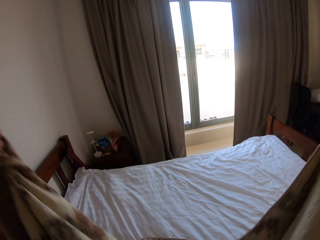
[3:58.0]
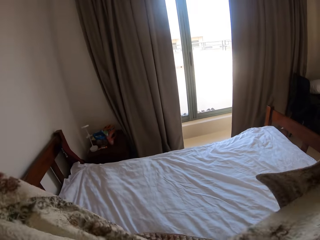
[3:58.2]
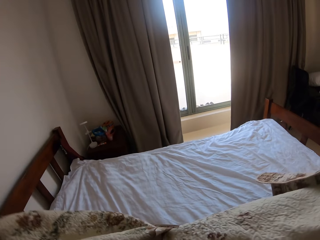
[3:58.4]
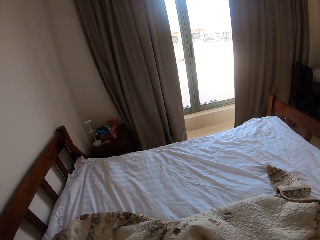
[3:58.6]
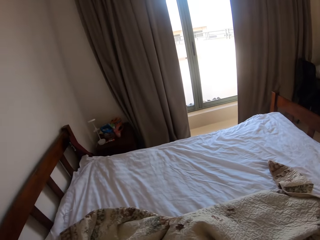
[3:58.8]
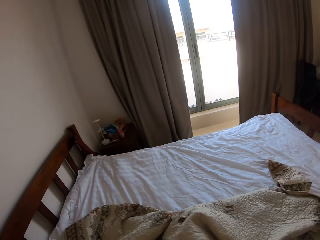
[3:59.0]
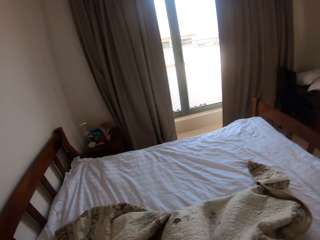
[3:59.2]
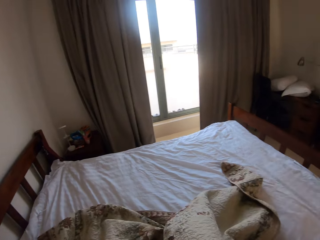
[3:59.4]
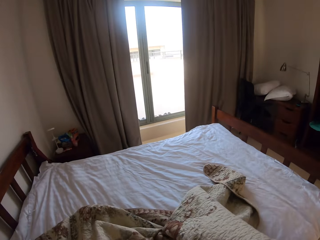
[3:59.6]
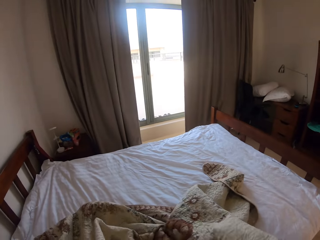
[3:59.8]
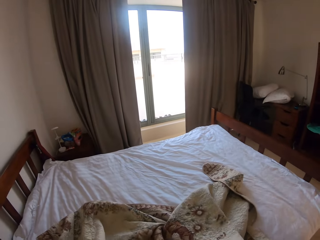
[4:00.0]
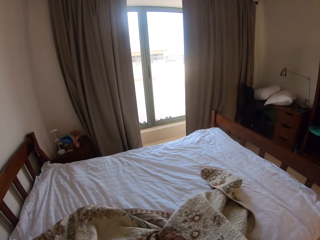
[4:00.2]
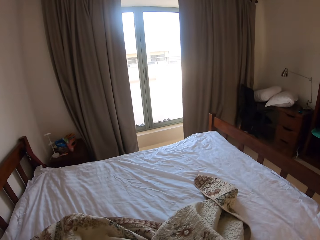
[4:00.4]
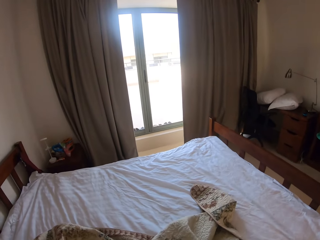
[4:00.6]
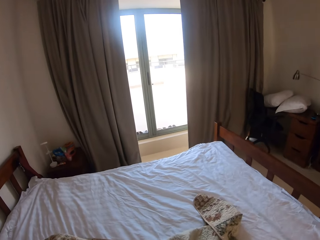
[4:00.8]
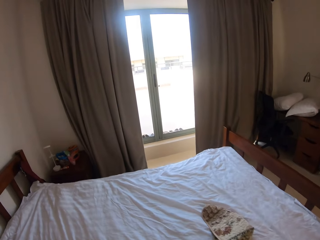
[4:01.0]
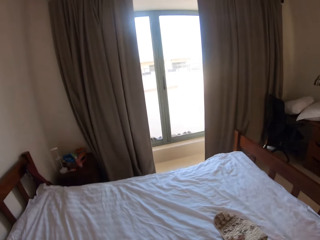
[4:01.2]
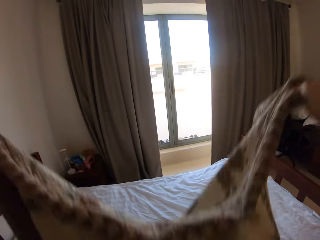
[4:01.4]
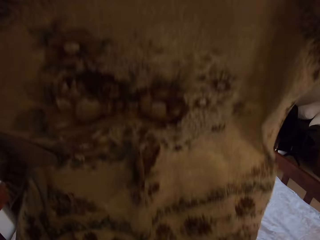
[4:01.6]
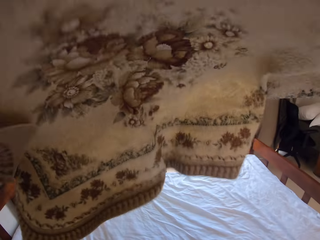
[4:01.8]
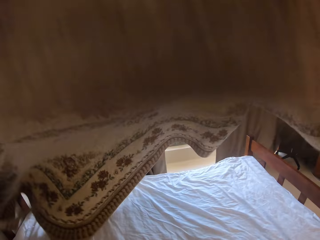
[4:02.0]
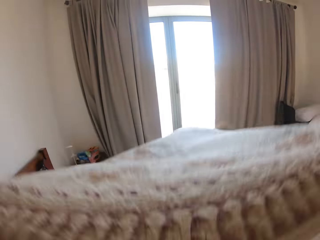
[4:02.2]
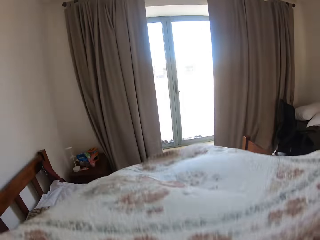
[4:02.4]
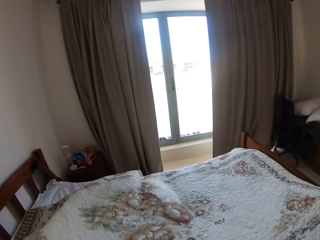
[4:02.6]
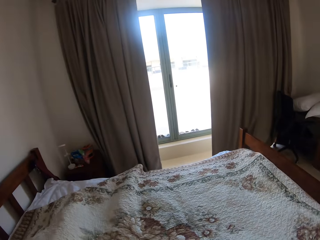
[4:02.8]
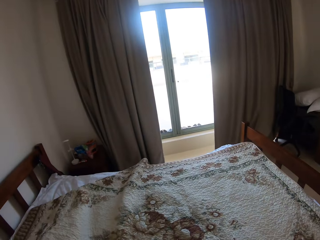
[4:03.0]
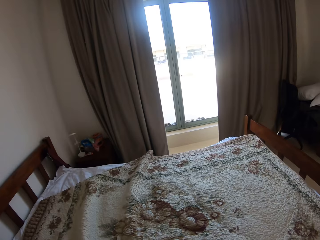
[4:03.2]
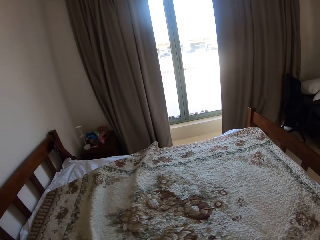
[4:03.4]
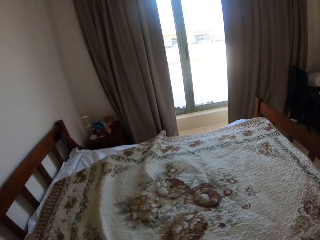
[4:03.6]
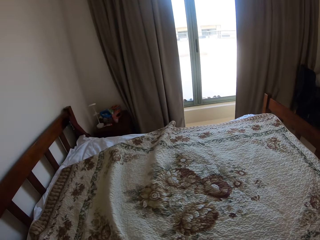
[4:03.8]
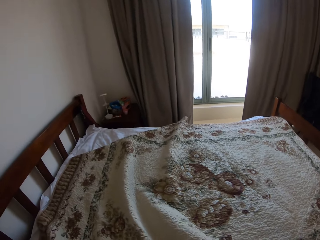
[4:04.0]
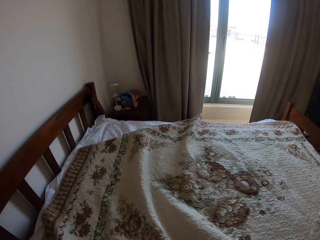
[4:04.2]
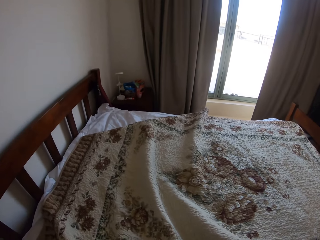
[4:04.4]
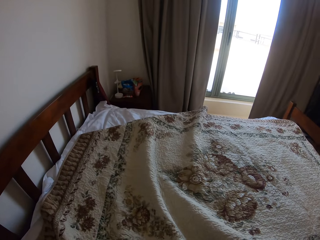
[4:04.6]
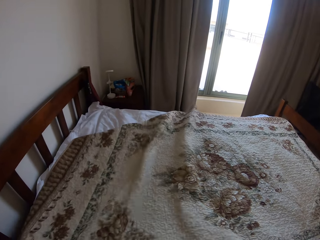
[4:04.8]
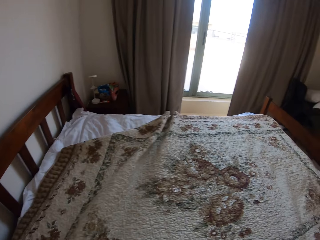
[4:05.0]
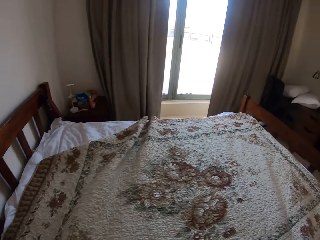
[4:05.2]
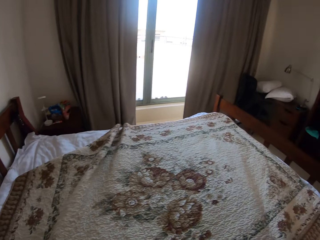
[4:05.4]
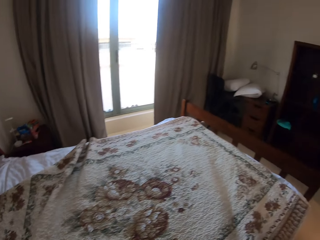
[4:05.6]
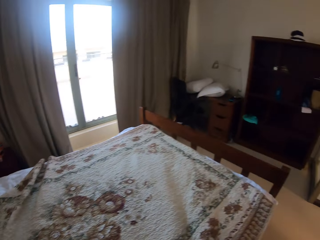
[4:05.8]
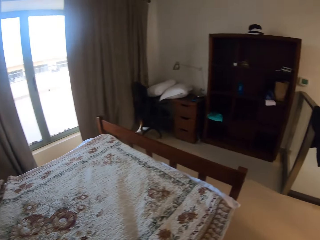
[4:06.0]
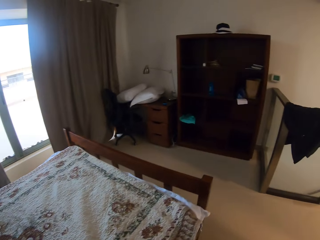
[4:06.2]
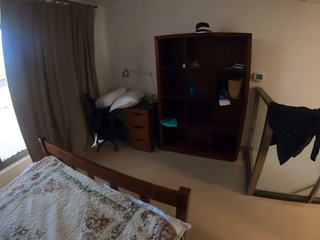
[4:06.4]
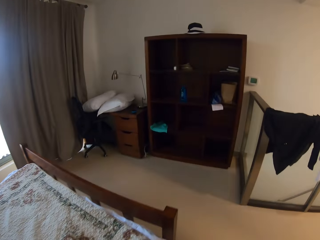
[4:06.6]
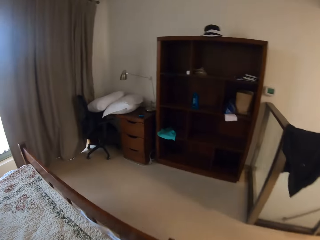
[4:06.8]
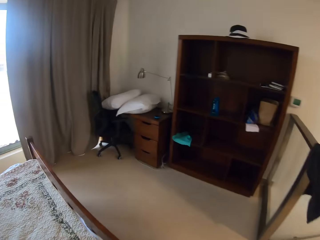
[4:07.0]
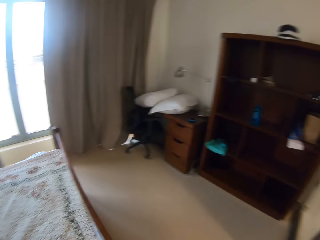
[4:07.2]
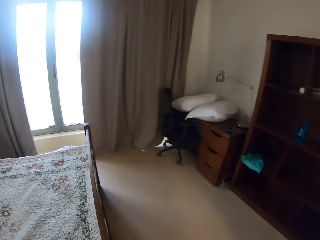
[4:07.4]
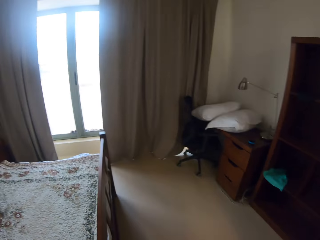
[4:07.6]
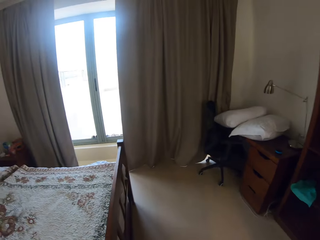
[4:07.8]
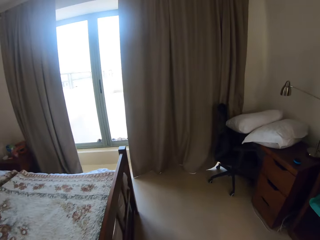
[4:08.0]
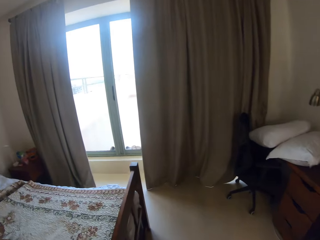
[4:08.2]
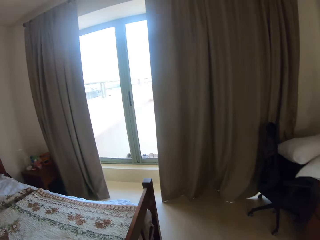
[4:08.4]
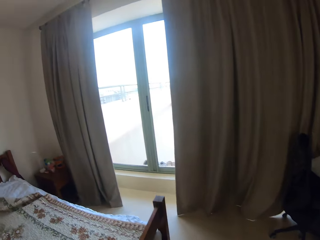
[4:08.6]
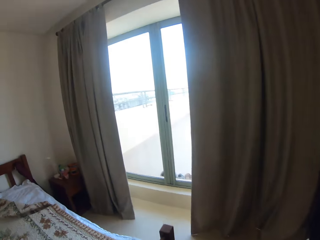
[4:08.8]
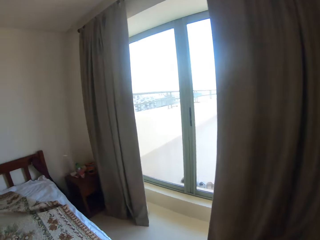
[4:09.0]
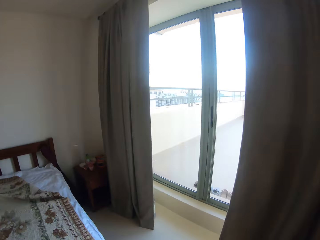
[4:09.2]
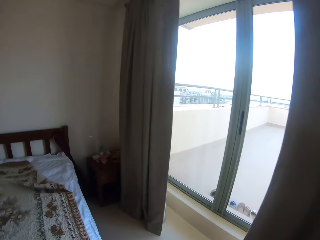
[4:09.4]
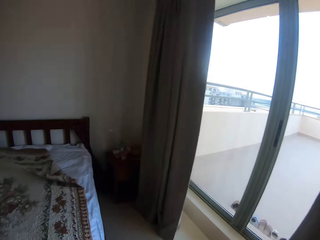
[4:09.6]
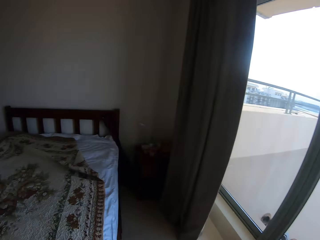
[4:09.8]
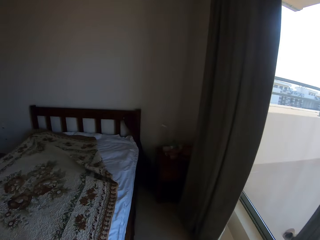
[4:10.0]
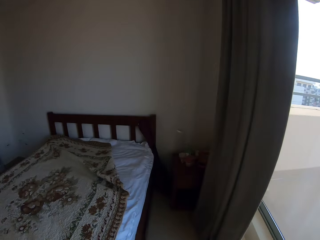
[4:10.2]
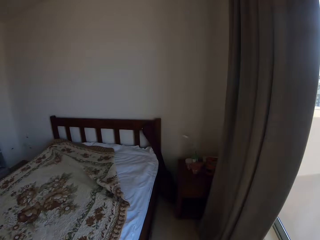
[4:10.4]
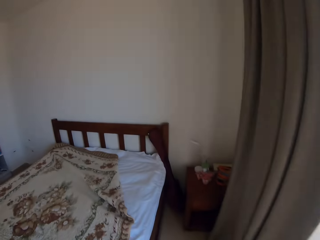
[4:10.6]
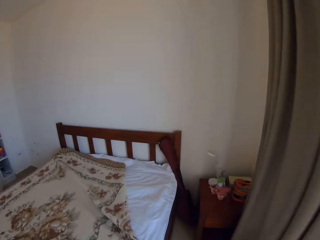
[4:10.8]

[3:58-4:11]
The camera wearer spreads the bed cover on the bed. They spread the bed cover on the bed. They go around the bed.

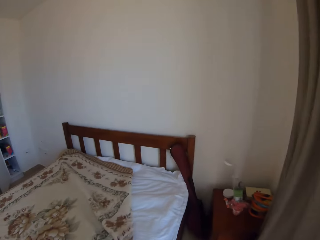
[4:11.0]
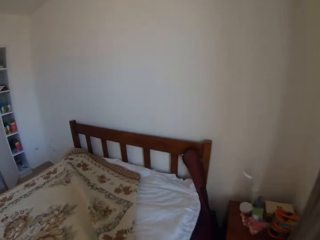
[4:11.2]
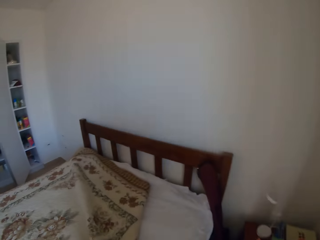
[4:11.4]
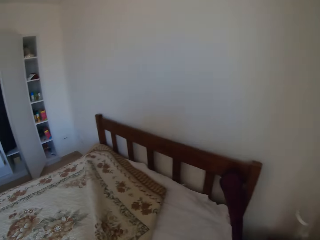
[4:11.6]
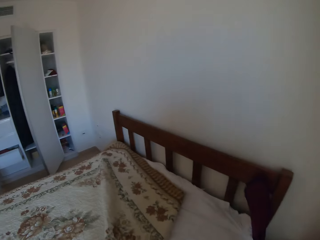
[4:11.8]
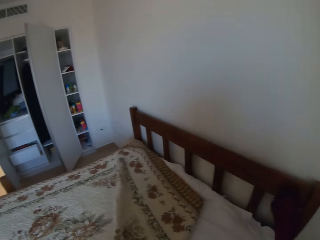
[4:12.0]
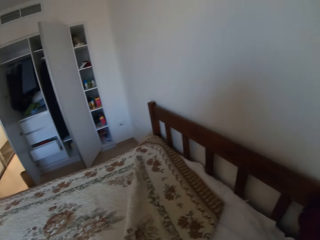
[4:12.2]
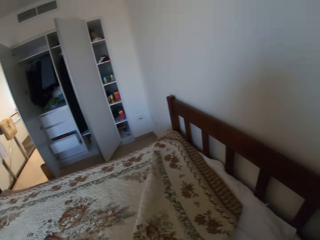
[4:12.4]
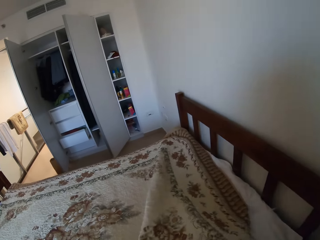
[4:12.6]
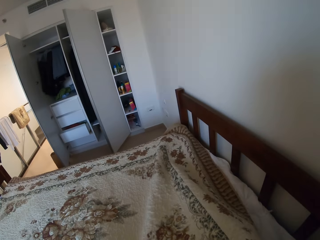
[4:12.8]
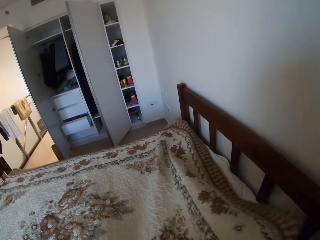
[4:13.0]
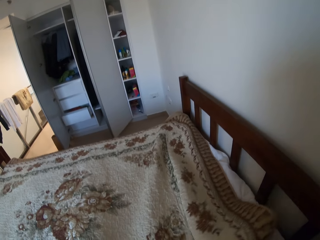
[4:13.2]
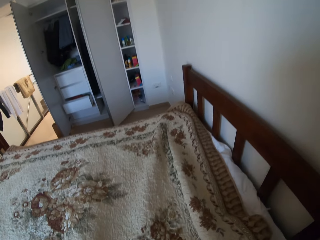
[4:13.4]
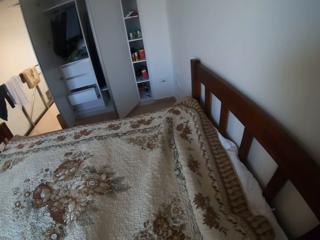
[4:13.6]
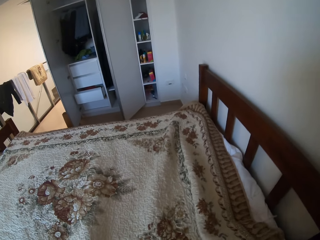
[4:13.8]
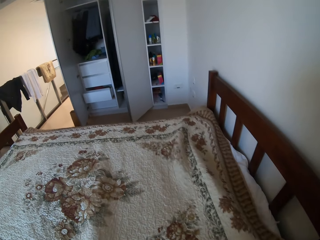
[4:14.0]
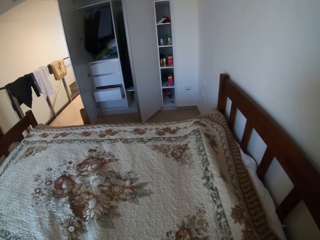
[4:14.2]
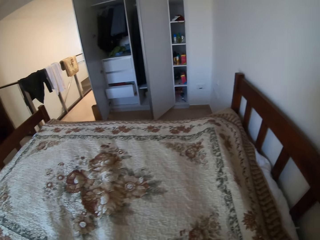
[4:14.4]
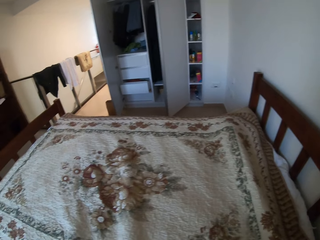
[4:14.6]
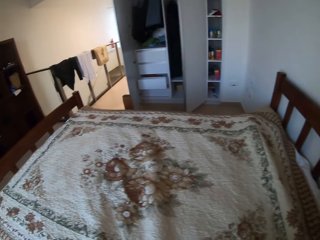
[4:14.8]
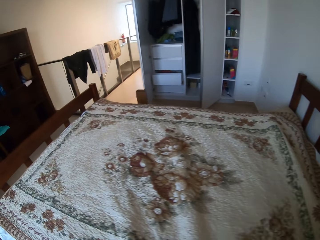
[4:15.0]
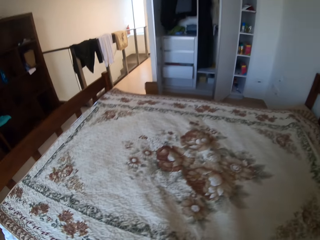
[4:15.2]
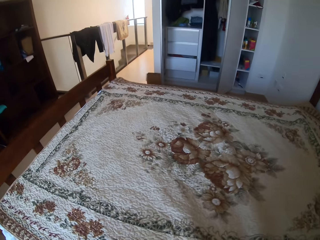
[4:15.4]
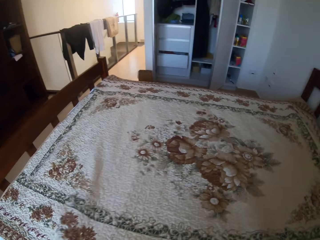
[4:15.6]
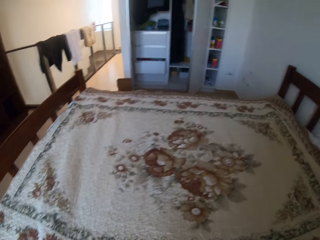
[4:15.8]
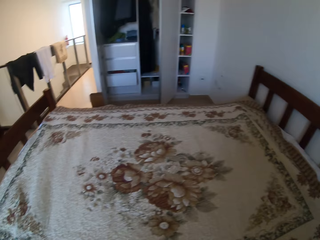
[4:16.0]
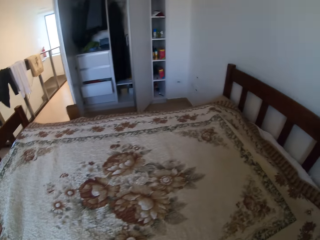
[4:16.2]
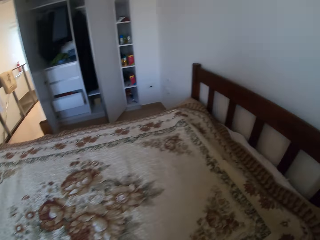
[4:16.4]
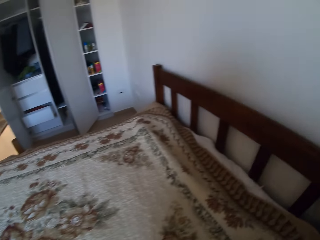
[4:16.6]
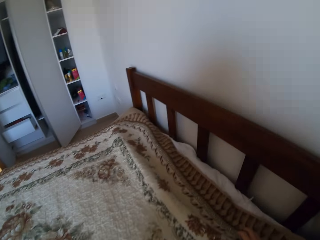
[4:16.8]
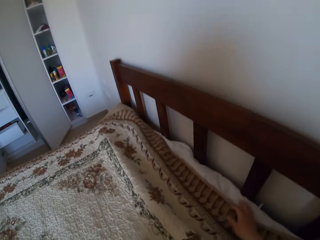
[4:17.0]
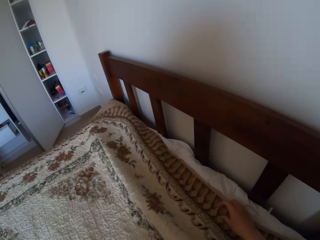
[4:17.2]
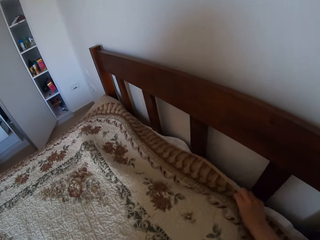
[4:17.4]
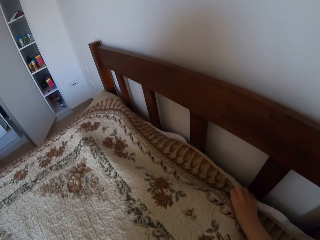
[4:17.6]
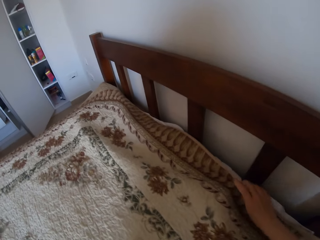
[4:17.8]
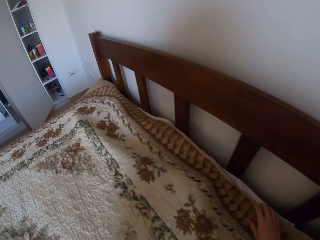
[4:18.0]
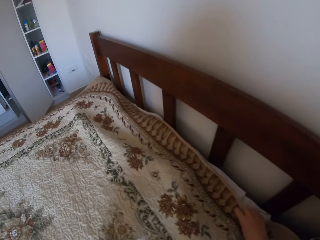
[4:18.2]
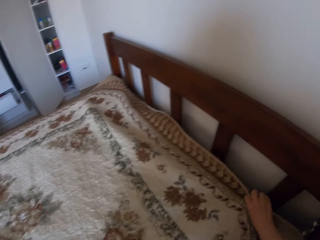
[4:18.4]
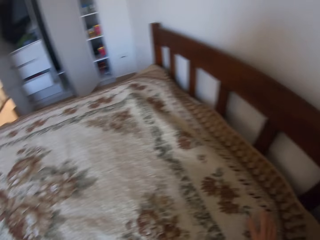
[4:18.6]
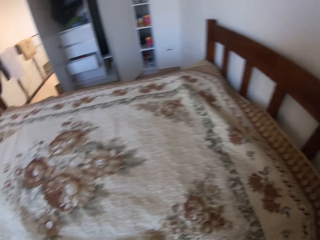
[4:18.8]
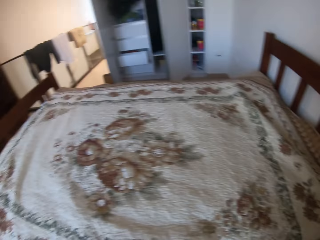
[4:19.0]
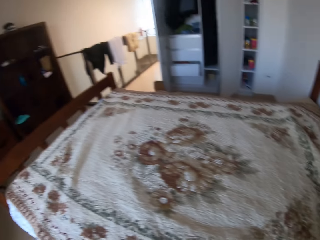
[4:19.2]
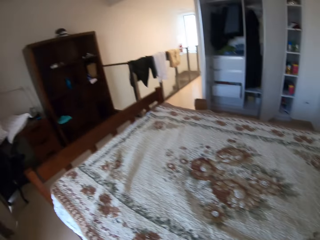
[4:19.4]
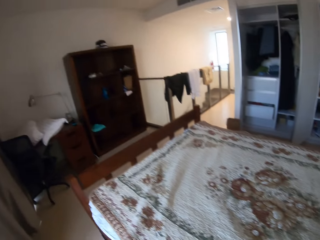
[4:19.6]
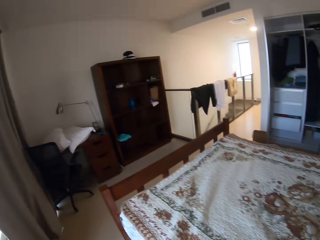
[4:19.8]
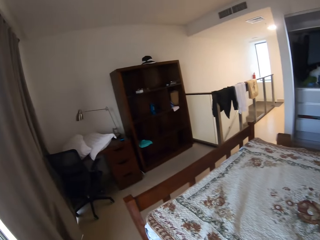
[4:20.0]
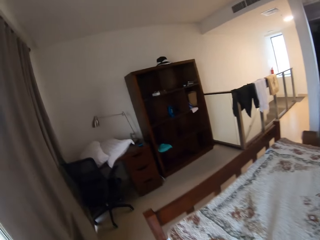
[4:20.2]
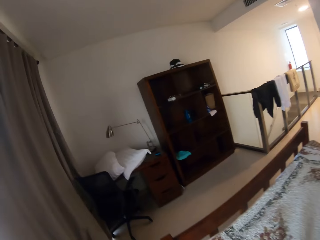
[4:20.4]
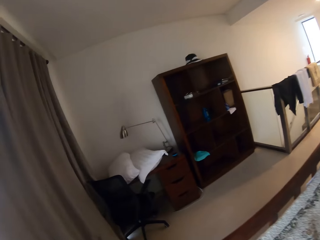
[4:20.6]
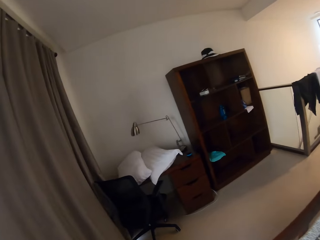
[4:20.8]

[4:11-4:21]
The camera wearer straightens the bed cover. They spread the bed cover.
